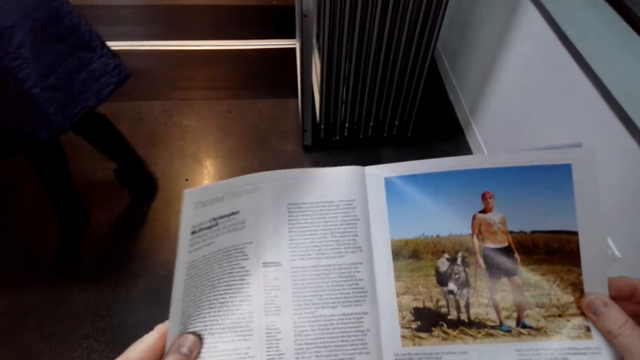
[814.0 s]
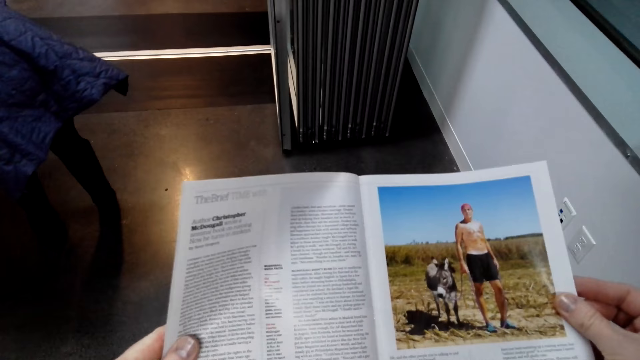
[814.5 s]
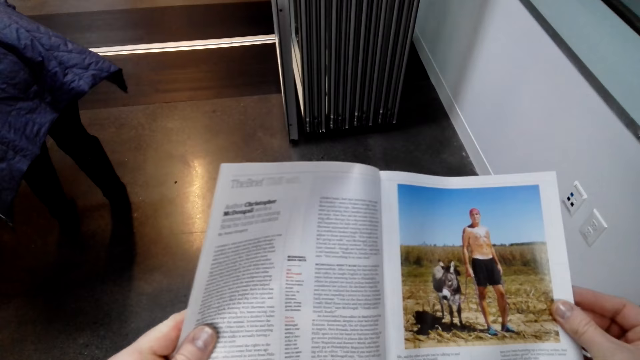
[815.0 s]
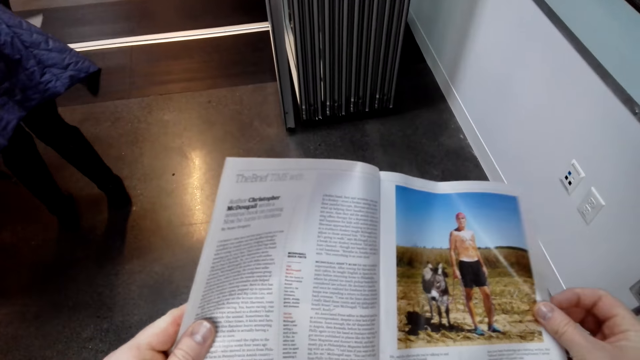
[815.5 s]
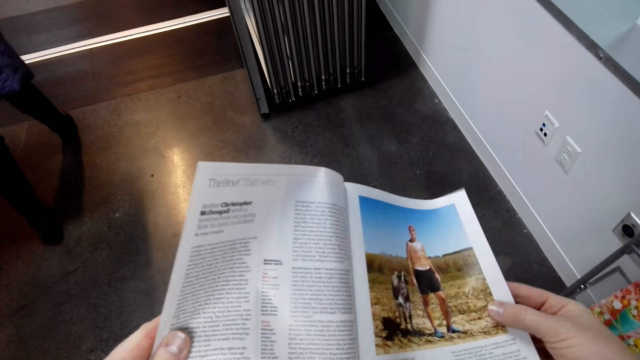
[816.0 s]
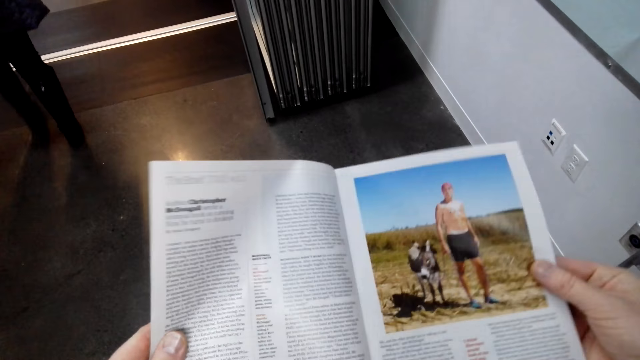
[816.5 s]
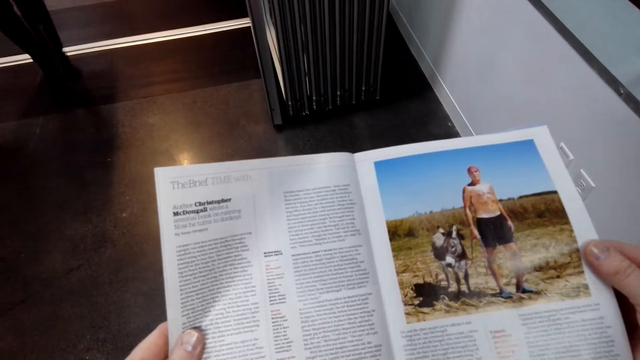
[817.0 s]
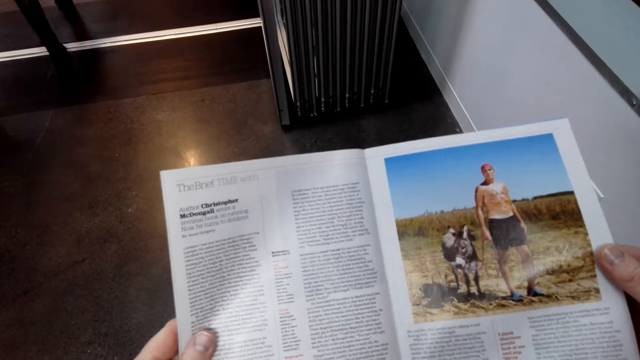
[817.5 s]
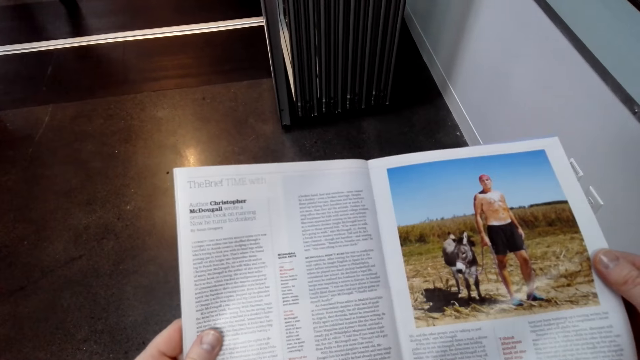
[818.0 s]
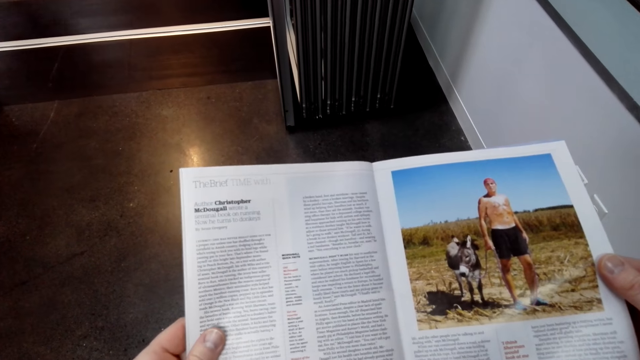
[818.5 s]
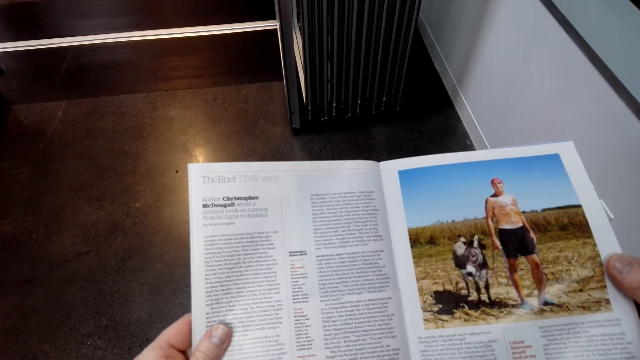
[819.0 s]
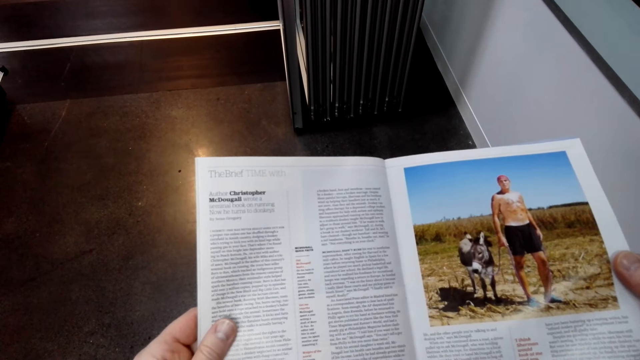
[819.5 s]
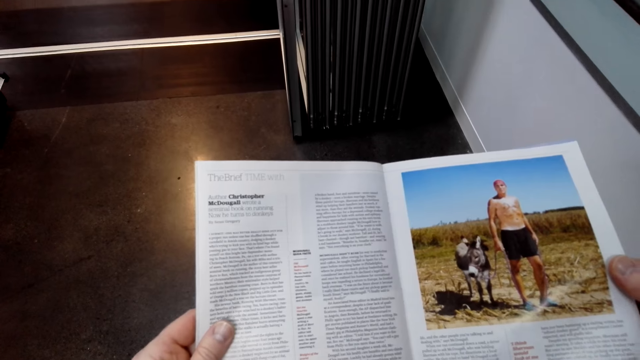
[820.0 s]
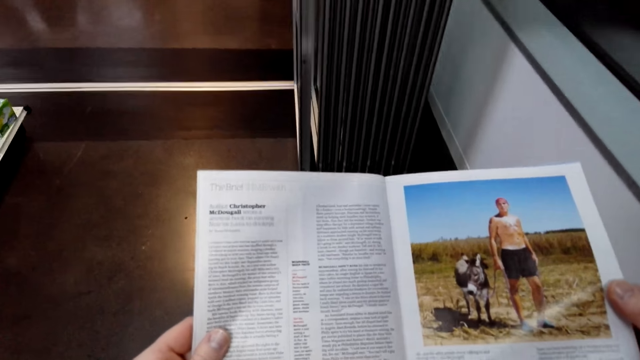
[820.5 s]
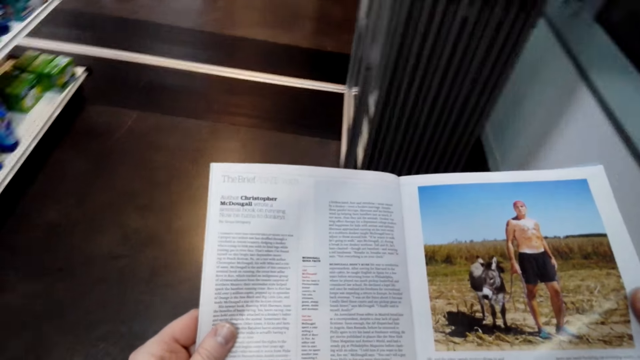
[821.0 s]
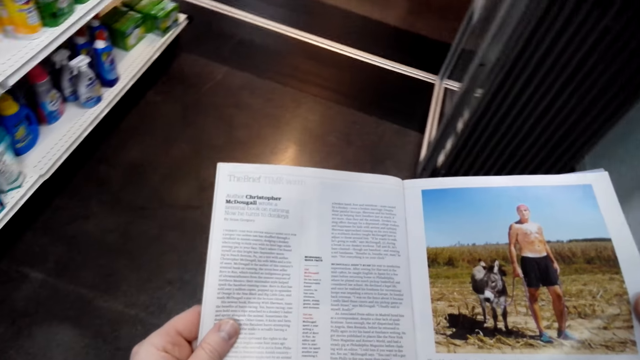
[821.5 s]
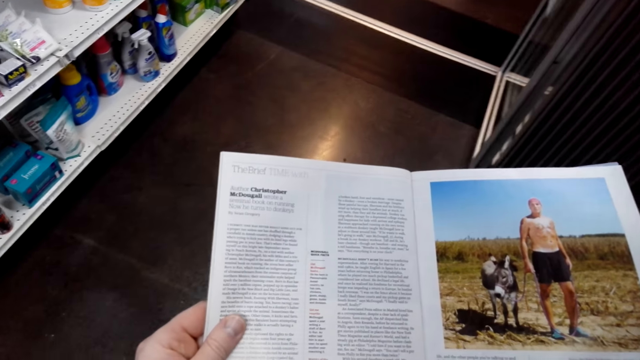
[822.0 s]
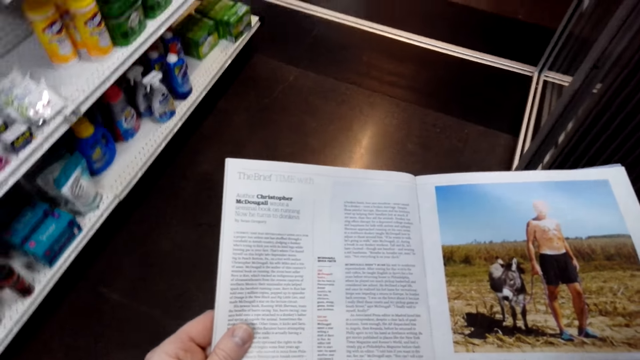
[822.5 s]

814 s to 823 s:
A woman picks up something. The camera wearer reads the magazine. The woman steps out of the shop. The camera wearer reads the magazine.

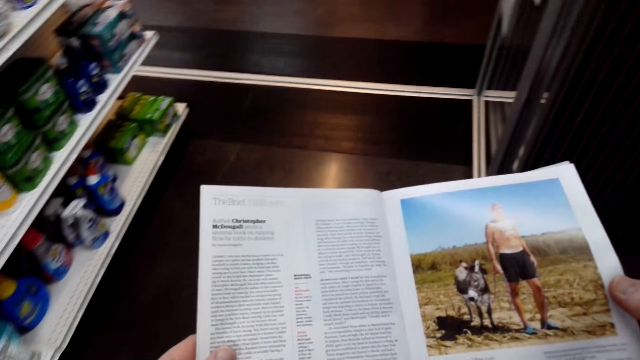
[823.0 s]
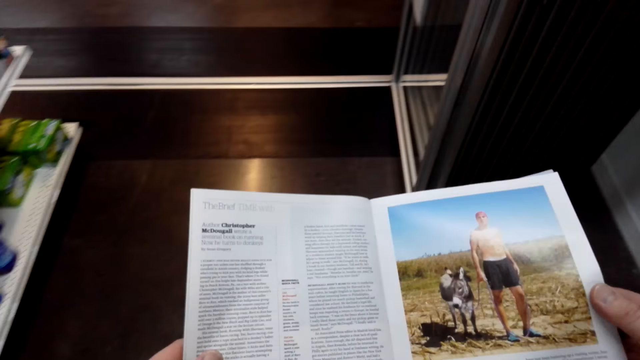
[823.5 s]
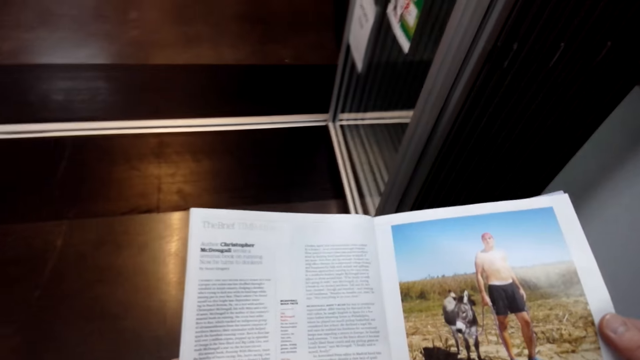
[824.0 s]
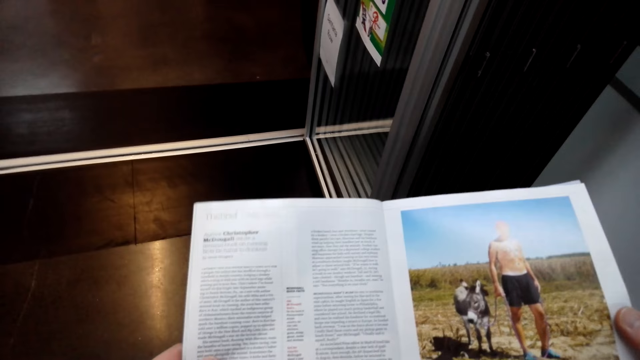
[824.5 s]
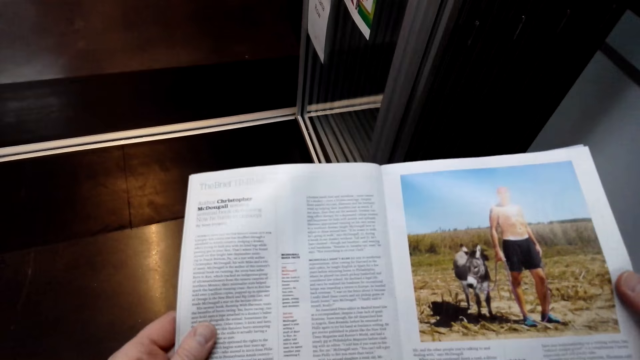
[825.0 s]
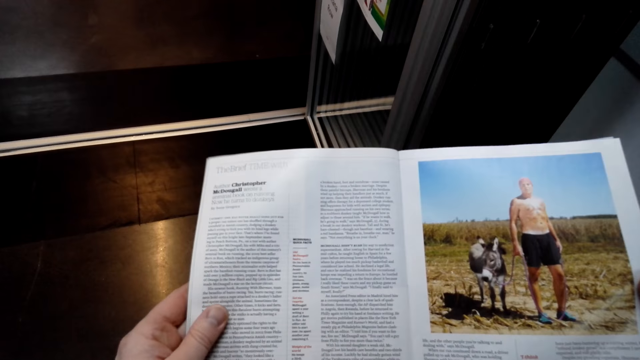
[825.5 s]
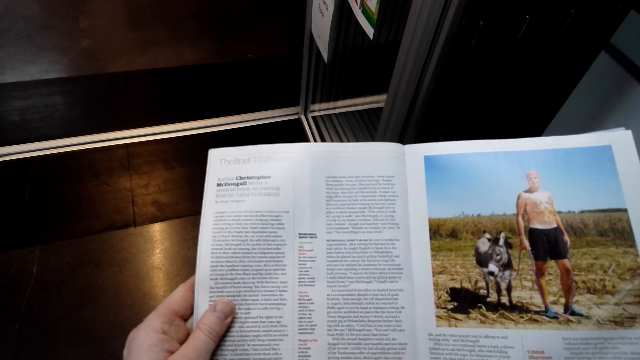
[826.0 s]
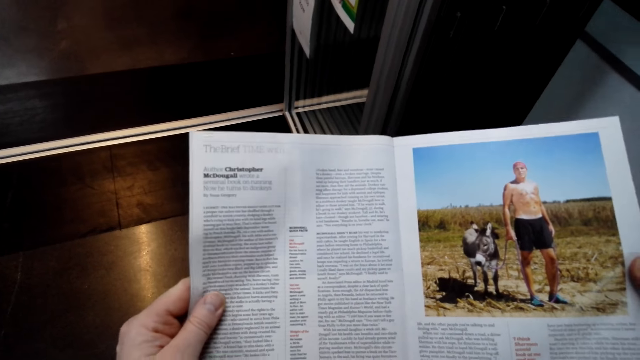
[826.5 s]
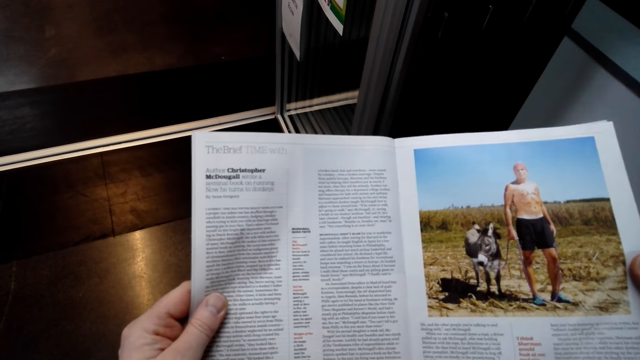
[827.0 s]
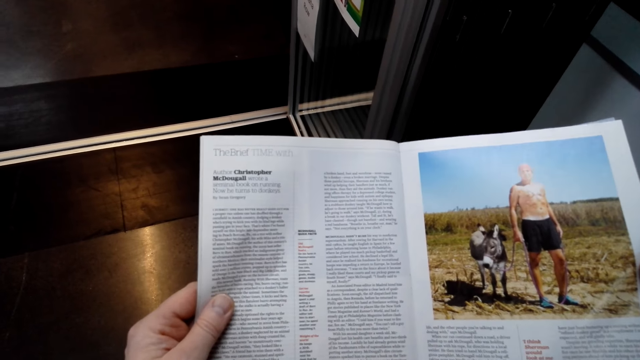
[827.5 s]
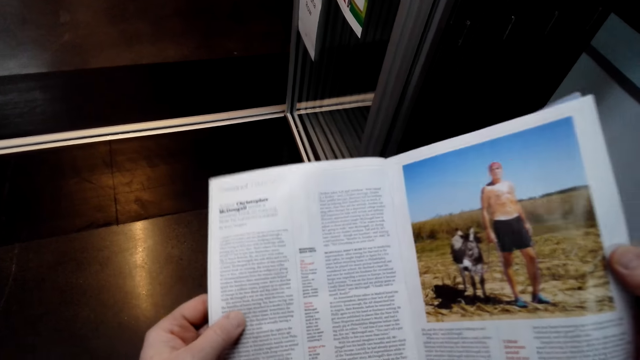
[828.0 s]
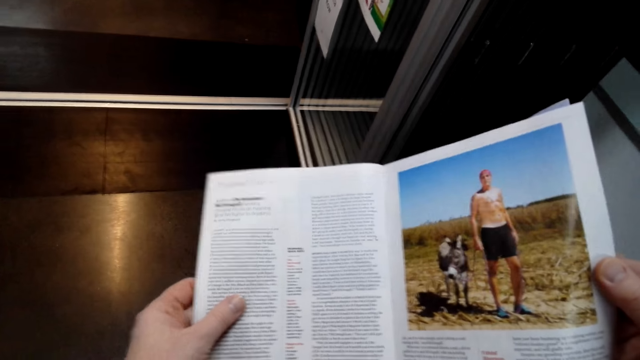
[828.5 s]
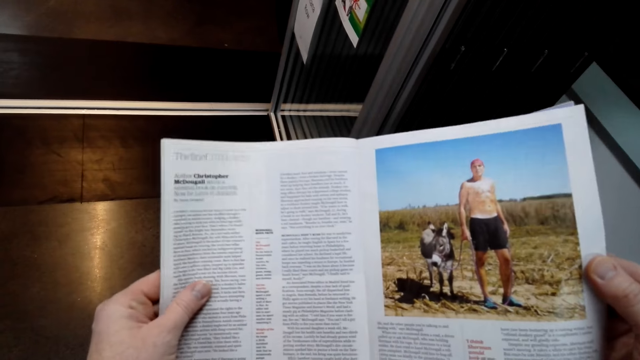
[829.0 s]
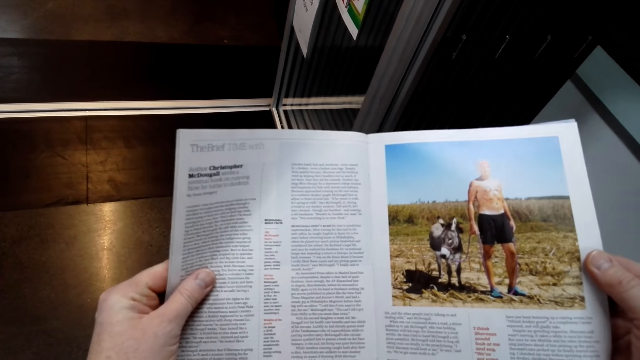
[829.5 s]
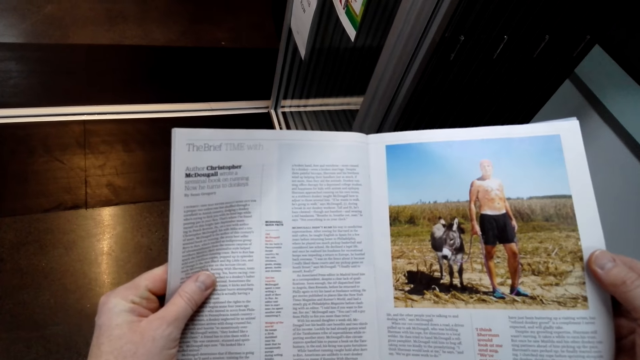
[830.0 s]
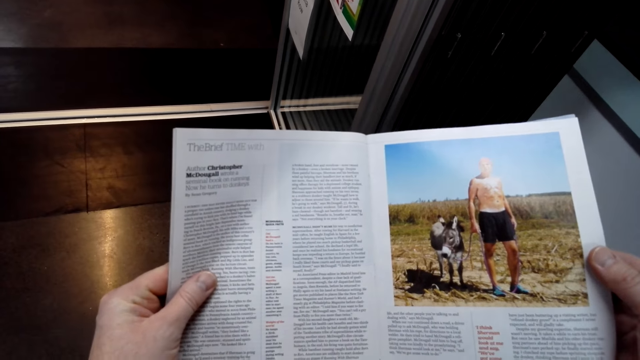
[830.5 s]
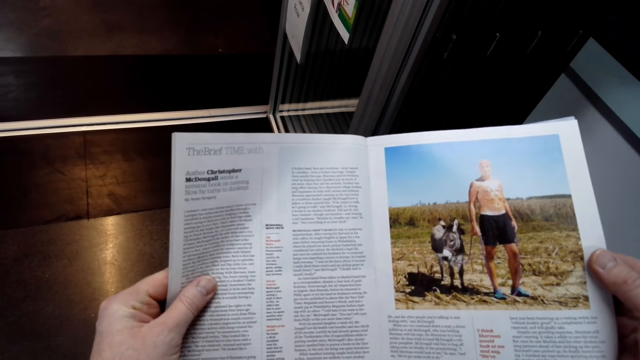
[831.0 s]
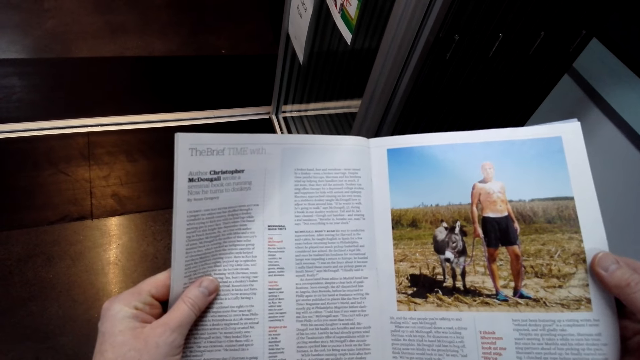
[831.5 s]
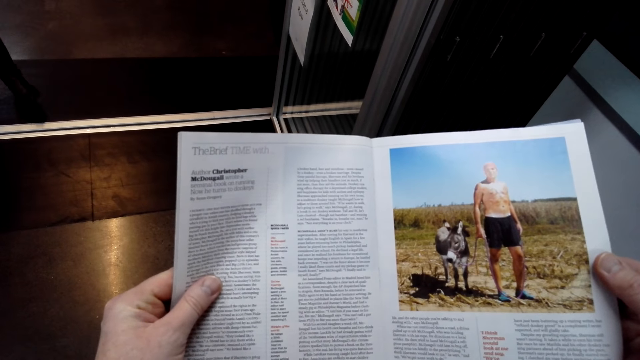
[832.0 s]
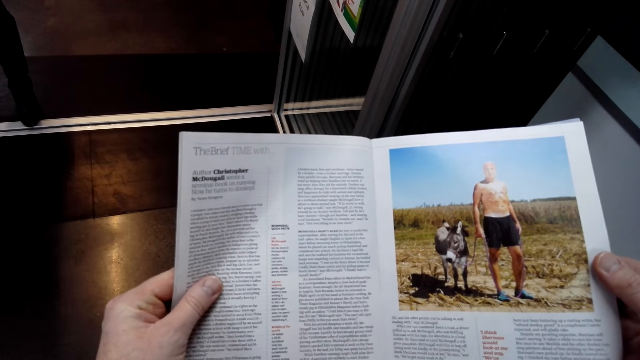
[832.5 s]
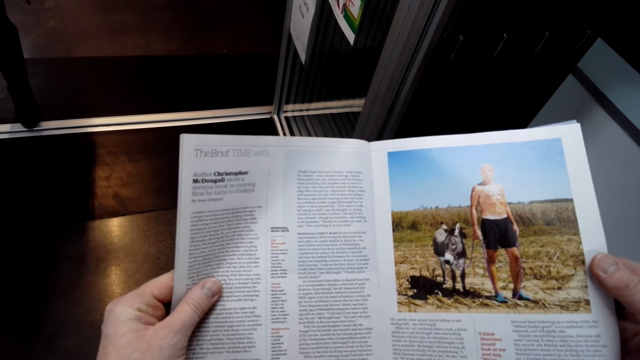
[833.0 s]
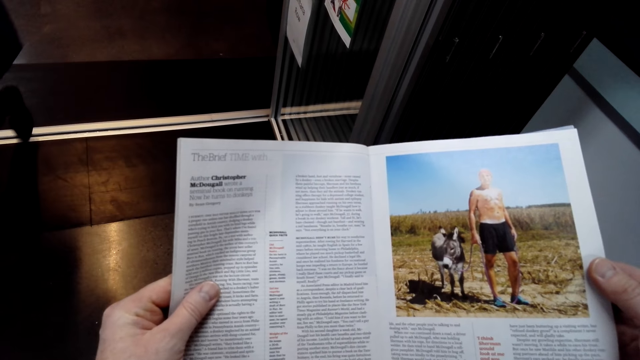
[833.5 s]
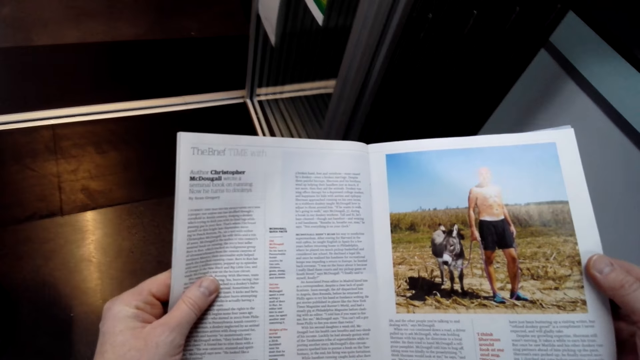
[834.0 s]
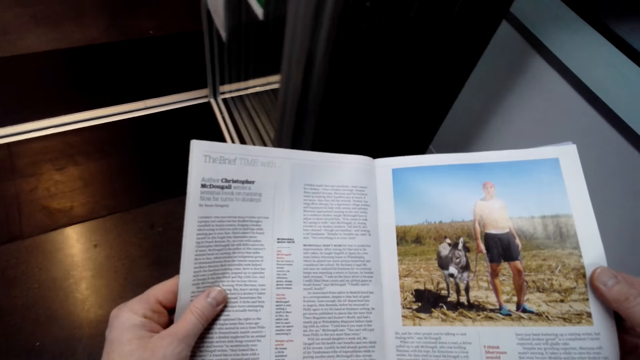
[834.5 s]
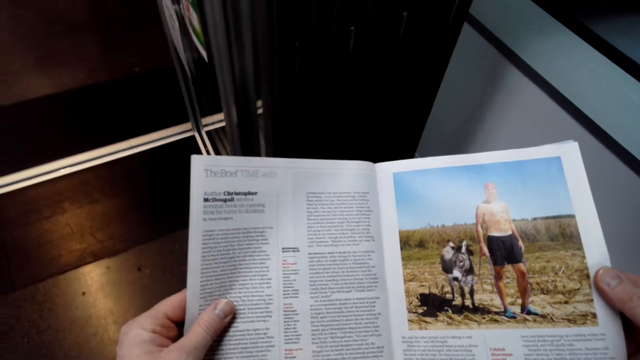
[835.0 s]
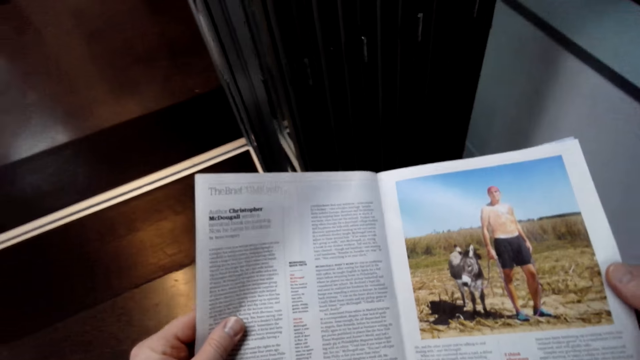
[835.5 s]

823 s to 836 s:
The camera wearer walks across the store. They read the magazine. A woman walks in the shop.
